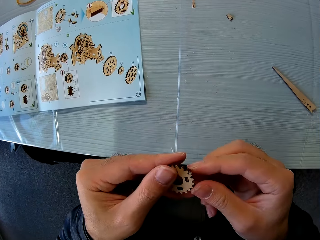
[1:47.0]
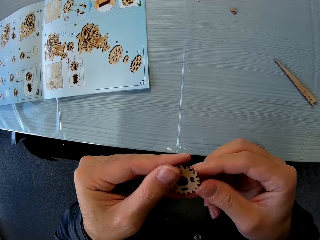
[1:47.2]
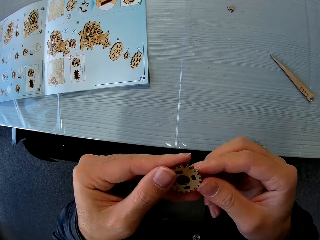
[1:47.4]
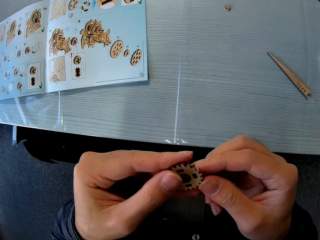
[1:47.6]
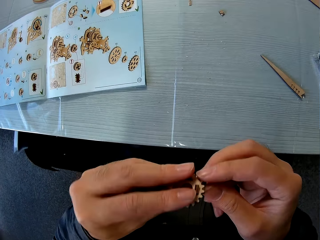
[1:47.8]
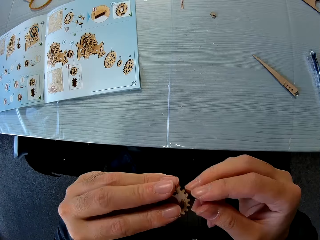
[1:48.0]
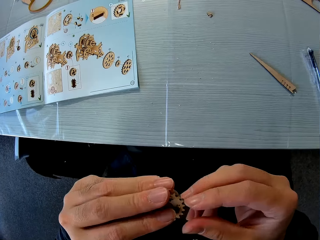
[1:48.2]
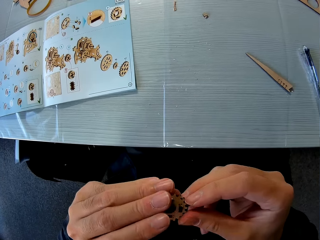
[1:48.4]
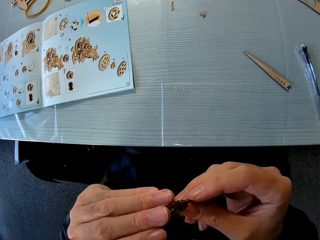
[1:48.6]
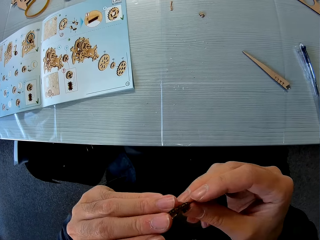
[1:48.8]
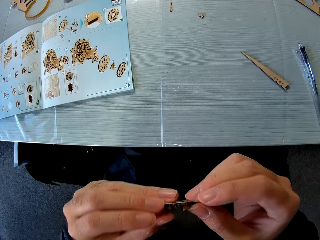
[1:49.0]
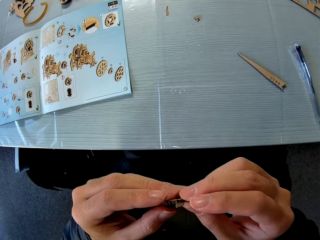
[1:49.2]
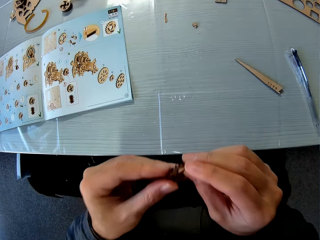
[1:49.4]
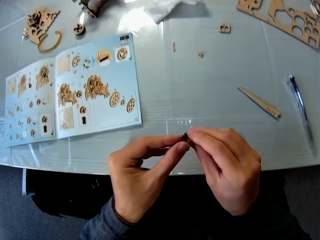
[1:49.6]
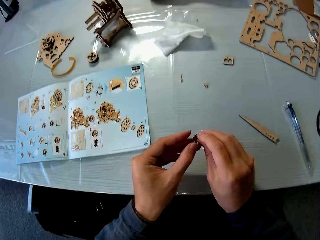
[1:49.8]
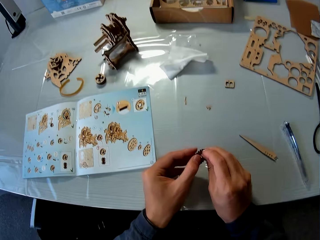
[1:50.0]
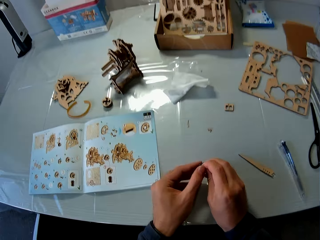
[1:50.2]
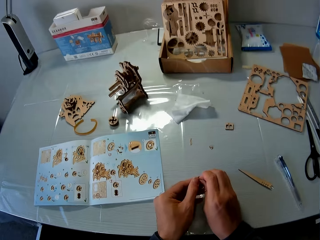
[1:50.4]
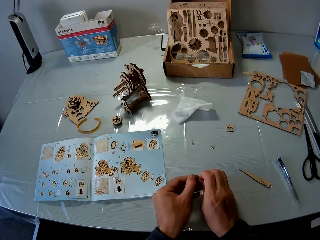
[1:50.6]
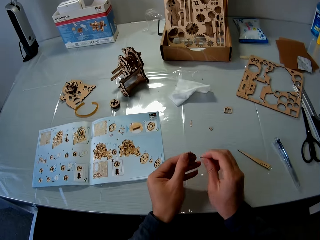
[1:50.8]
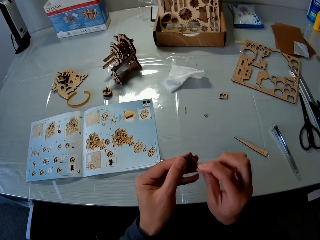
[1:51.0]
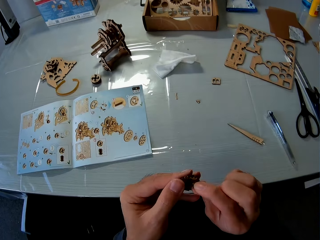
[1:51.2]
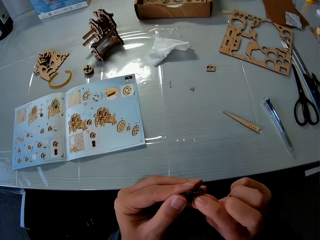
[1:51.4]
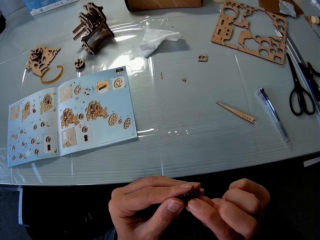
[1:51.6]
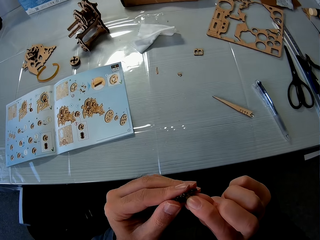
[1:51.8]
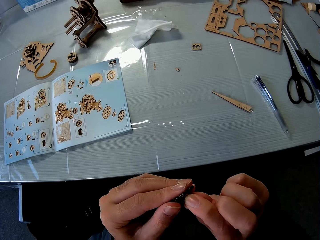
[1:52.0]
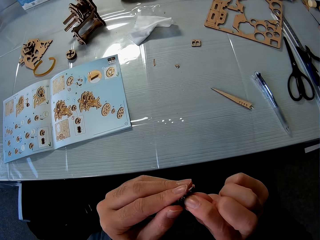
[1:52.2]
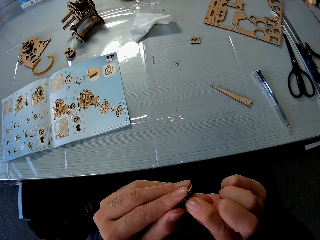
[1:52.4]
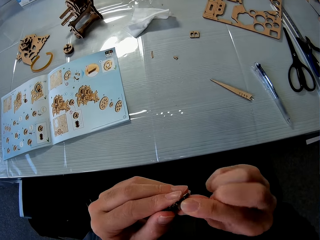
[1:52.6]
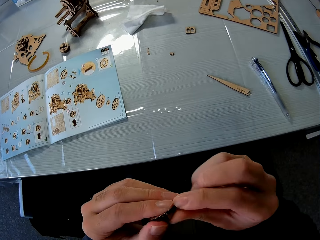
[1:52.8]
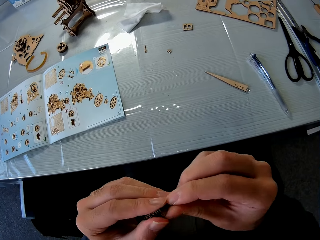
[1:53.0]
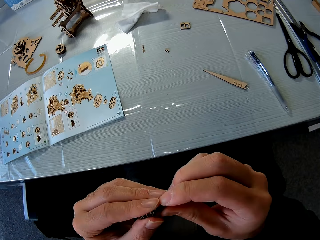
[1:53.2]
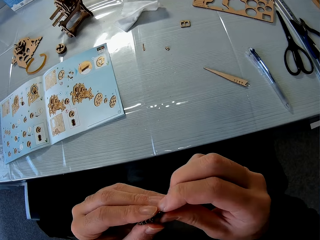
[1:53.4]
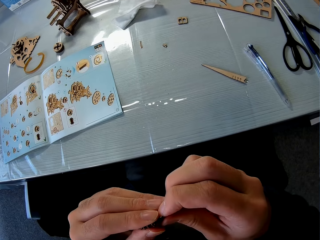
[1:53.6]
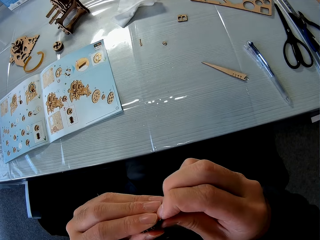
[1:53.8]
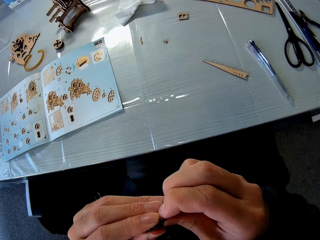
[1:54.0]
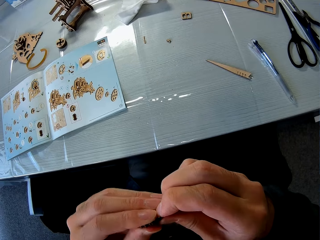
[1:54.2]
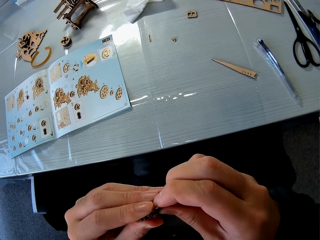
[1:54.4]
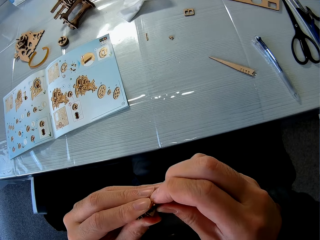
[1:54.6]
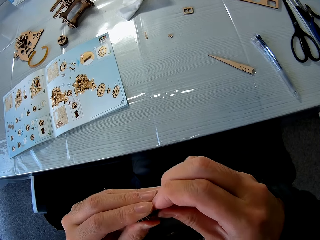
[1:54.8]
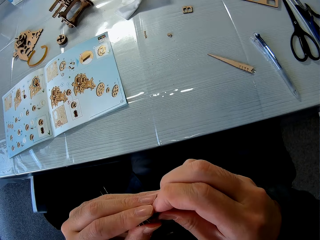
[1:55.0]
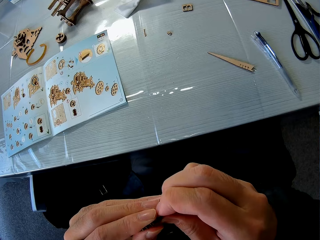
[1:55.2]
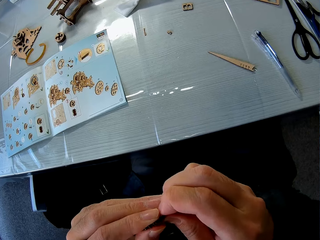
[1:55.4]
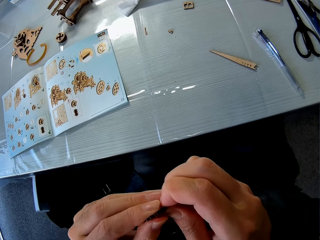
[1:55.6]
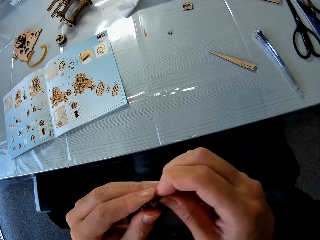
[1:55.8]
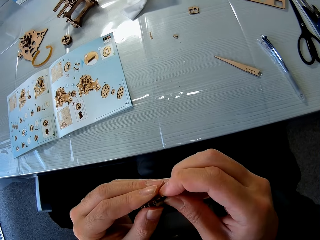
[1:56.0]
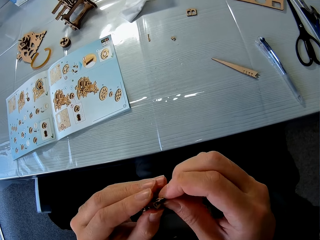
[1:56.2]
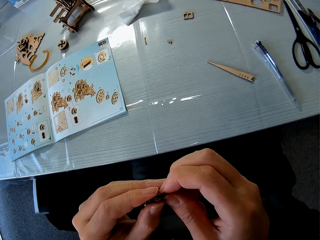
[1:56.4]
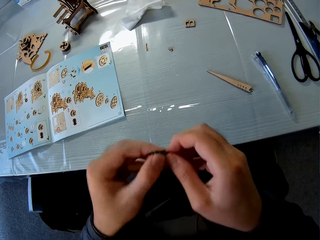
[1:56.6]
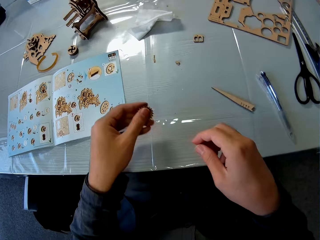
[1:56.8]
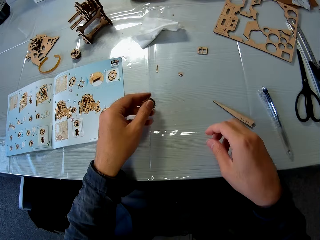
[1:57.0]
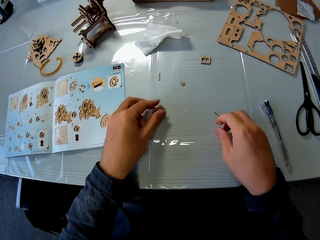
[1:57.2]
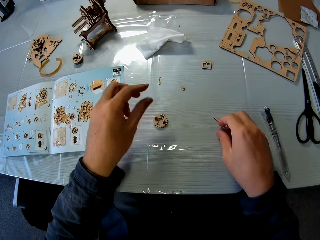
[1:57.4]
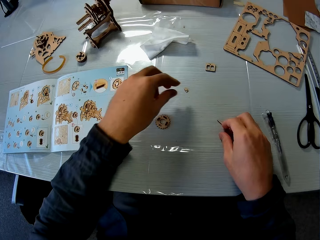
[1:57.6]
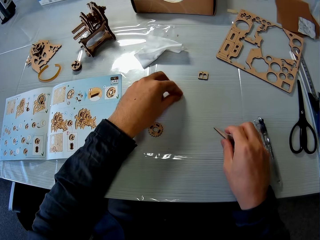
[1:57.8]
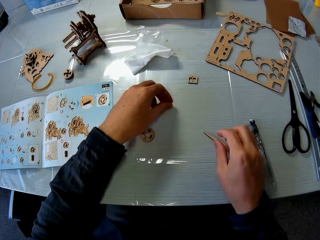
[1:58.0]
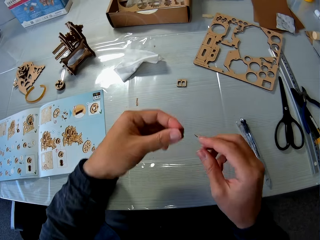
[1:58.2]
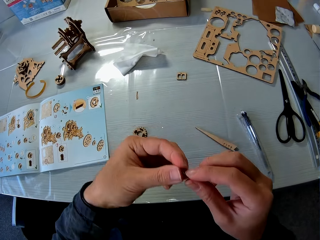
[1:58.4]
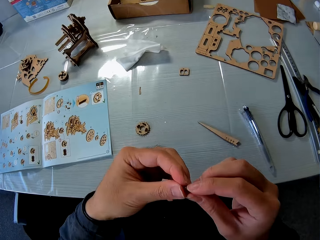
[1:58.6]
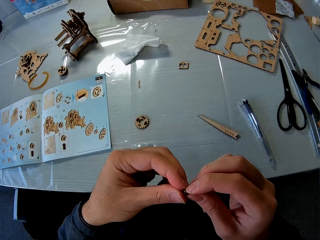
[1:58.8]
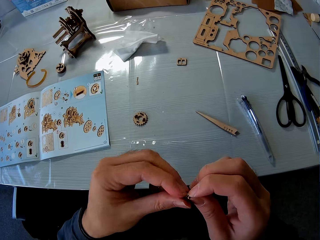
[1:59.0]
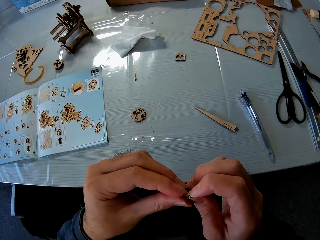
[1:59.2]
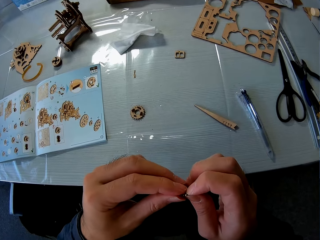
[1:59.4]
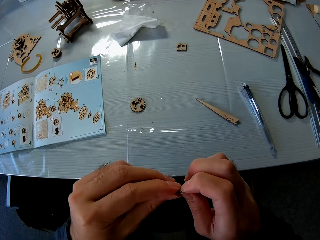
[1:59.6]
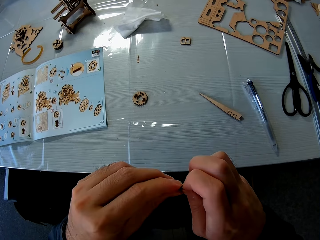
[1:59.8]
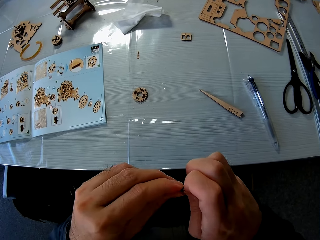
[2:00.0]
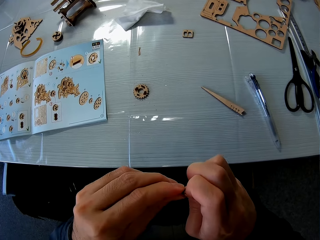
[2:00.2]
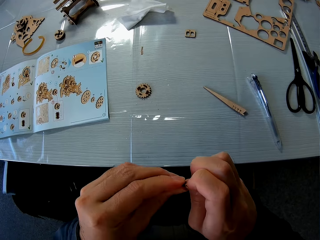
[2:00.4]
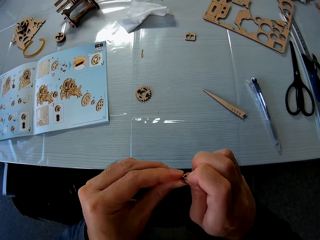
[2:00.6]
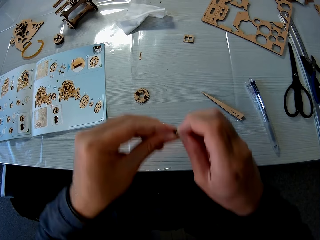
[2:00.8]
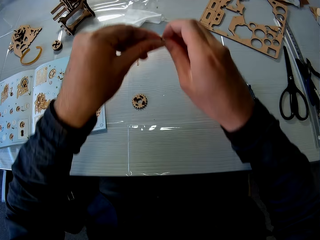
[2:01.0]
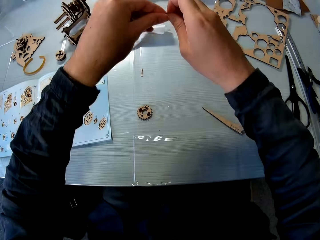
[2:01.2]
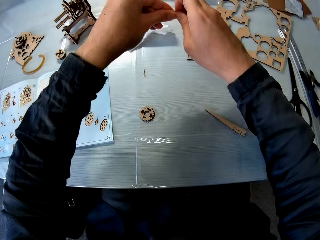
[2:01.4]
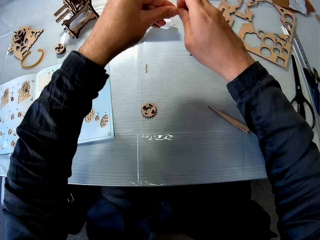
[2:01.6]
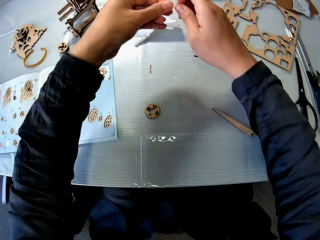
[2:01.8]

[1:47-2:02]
The camera wearer uncouples the pieces of mechanical model with his hands. He couples the piece of mechanical model in his right hand to the piece of mechanical model in his left hand. He drops the piece of mechanical model on the table with his left hand. He picks up a piece of mechanical model from the table with his left hand. He cuts the piece of mechanical model into two pieces.

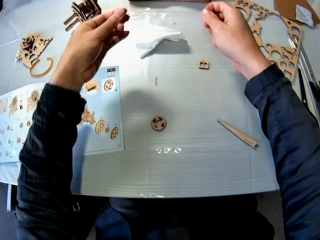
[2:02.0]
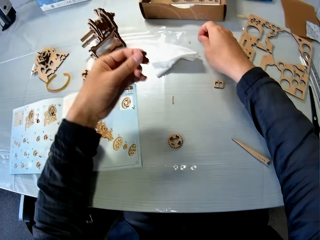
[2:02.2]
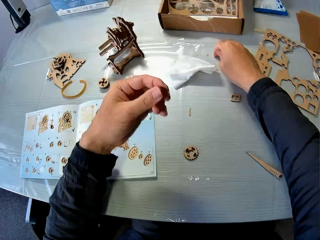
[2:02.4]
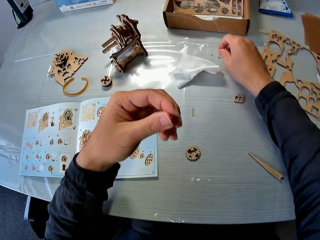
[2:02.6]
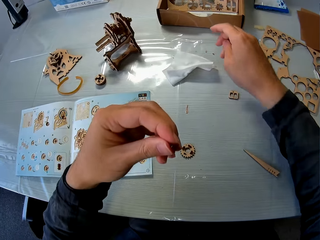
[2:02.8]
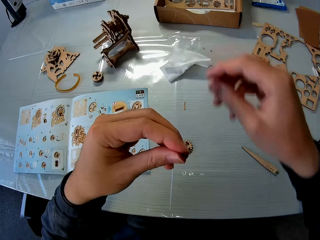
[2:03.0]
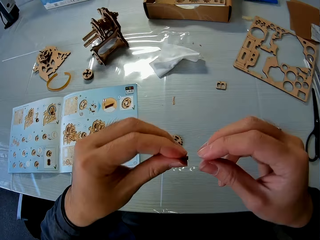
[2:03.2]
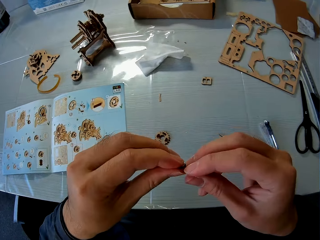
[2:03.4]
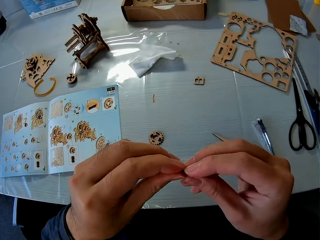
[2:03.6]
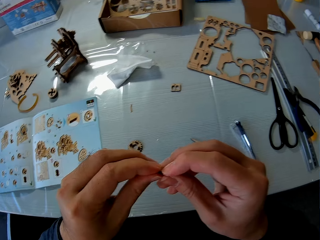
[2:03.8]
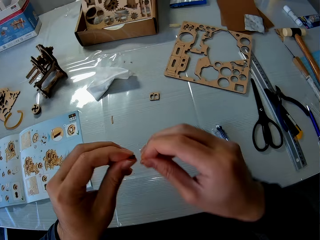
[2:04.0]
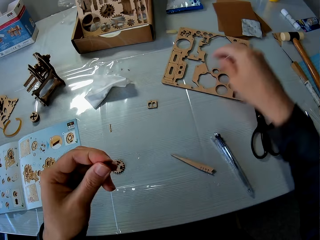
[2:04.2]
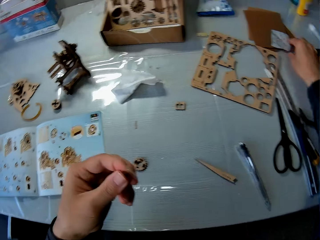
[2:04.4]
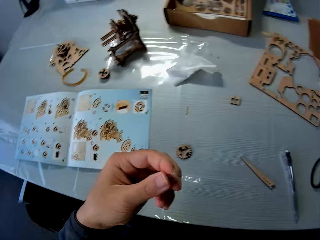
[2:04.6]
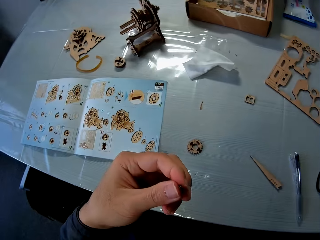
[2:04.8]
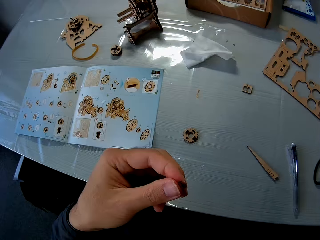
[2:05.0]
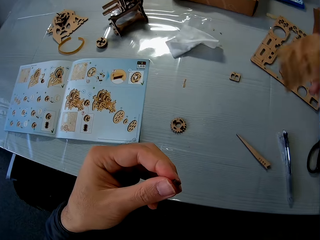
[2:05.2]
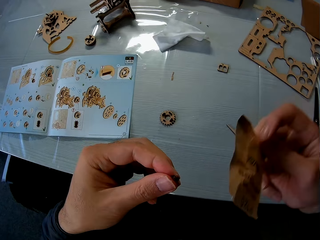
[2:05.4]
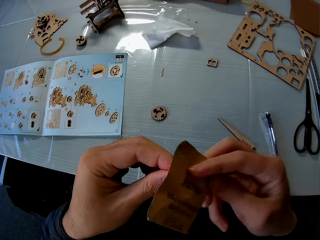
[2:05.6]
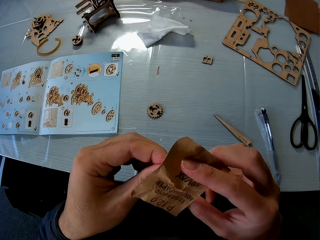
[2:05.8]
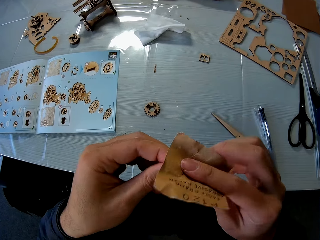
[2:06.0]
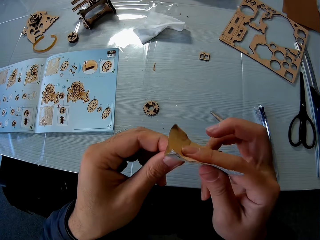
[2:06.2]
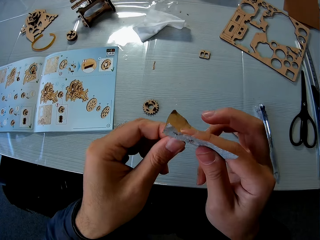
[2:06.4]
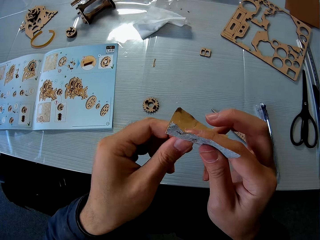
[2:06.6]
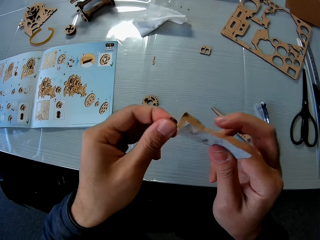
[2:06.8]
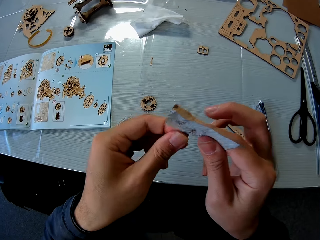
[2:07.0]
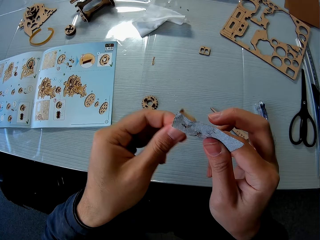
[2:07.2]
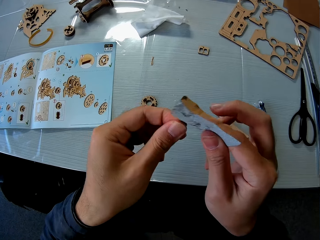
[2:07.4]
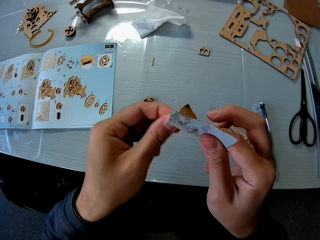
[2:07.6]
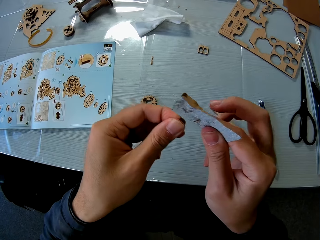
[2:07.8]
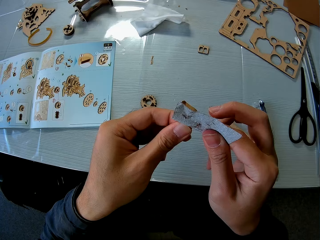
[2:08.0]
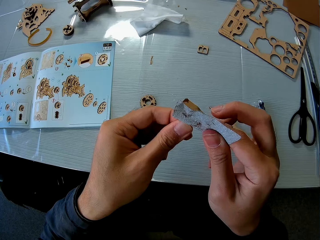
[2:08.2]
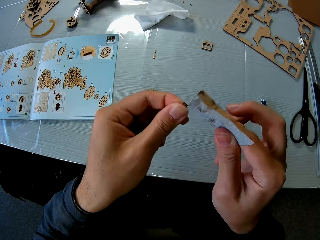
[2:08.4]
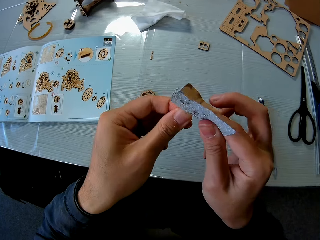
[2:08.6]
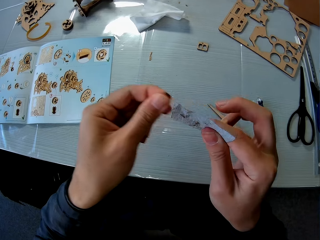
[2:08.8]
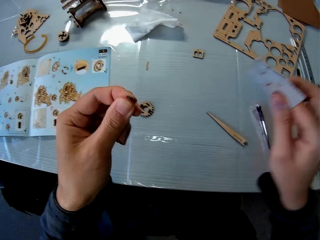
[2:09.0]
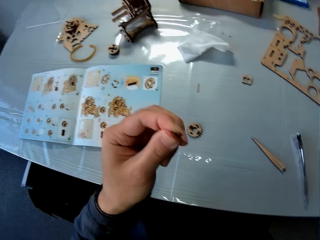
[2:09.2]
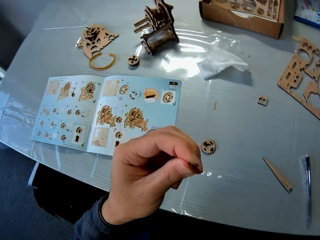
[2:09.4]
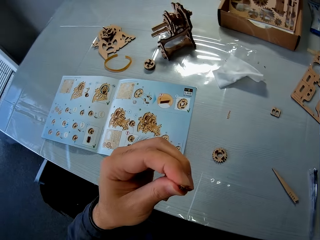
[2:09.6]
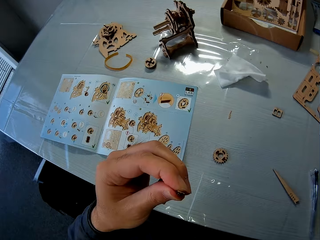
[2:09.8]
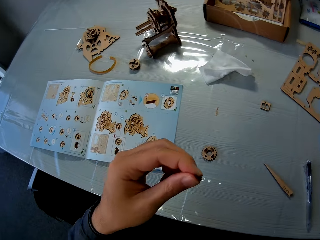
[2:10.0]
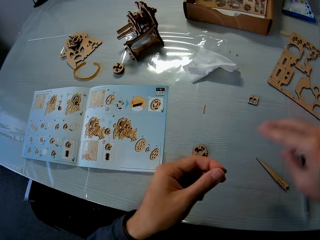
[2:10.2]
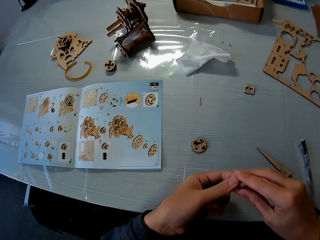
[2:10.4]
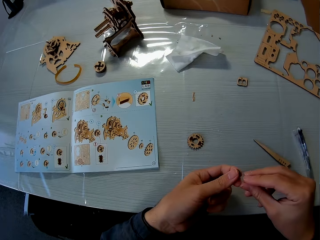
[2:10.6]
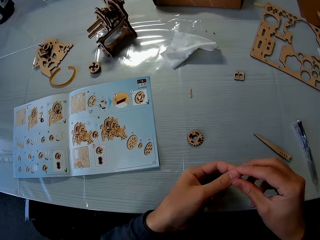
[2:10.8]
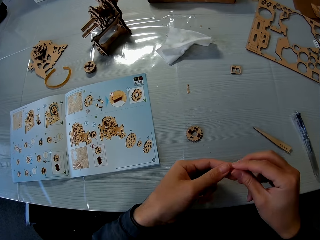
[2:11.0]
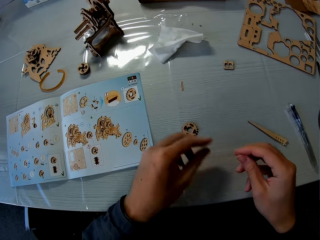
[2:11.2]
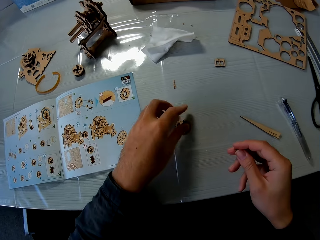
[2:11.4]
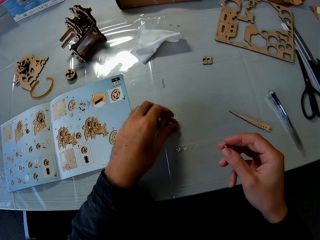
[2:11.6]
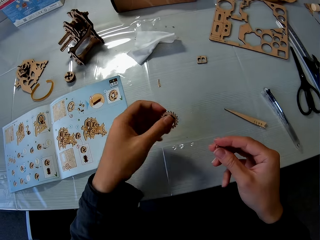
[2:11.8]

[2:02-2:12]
The camera wearer drops the piece of mechanical model in his right hand on the table. He handles the other piece of mechanical model with both hands. He picks up a piece of mechanical model from the table with his right hand. He rubs the piece of mechanical model in his right hand on the piece of mechanical model on the table. He drops the piece of mechanical model in his right hand on the table. He handles the piece of mechanical model with both hands. He passes the piece of mechanical model in his left hand to his right hand.
